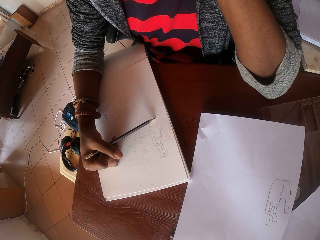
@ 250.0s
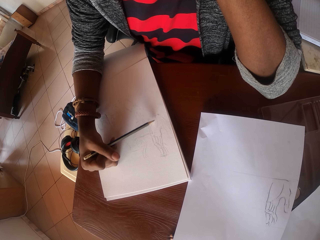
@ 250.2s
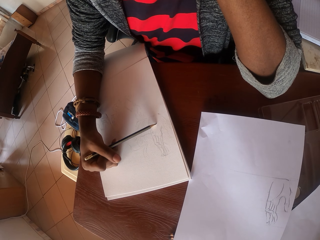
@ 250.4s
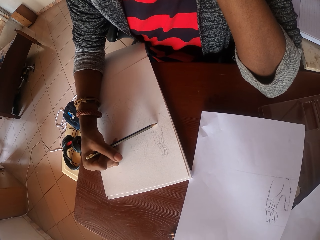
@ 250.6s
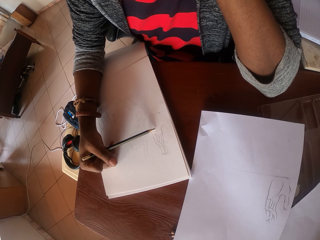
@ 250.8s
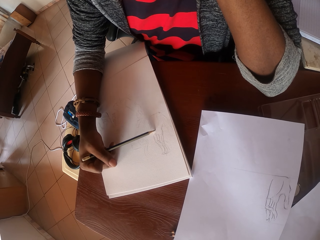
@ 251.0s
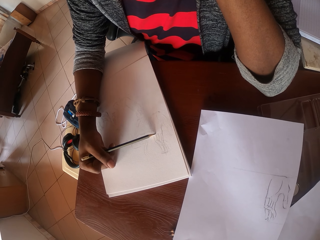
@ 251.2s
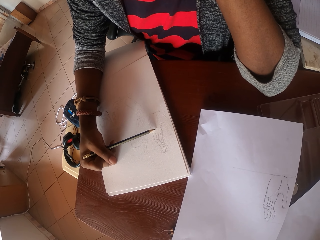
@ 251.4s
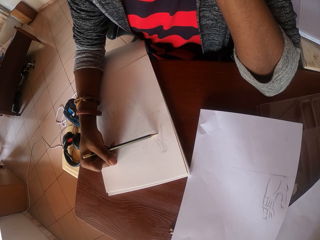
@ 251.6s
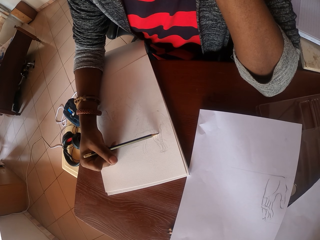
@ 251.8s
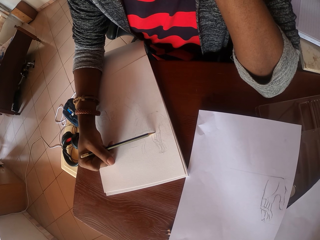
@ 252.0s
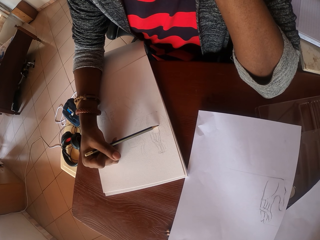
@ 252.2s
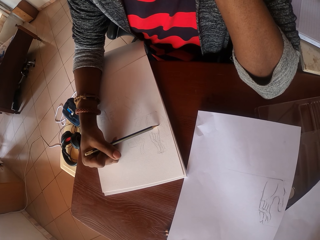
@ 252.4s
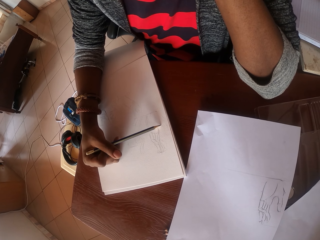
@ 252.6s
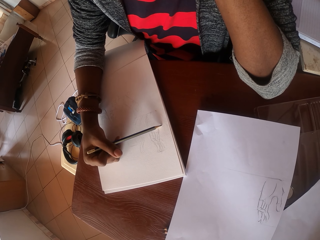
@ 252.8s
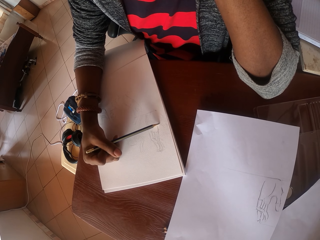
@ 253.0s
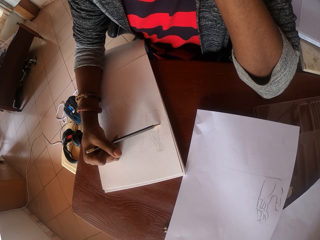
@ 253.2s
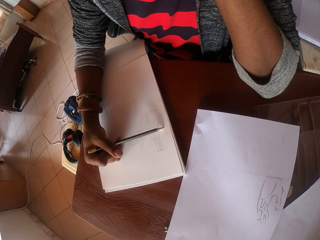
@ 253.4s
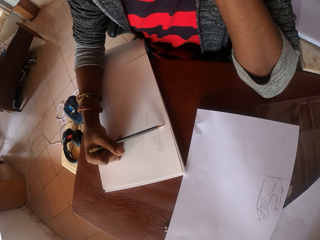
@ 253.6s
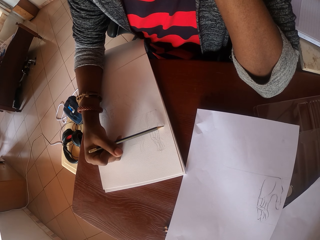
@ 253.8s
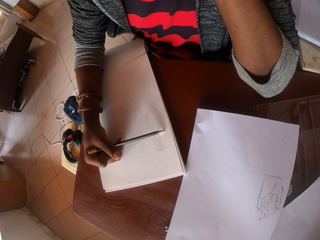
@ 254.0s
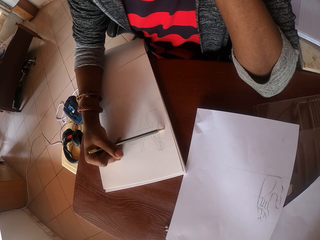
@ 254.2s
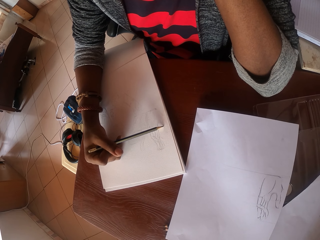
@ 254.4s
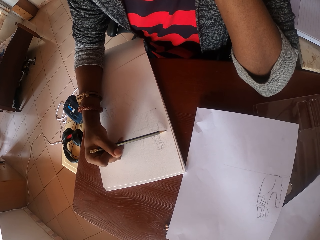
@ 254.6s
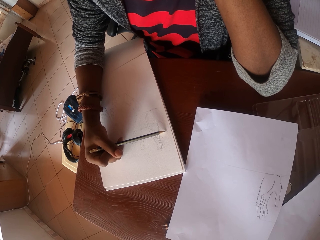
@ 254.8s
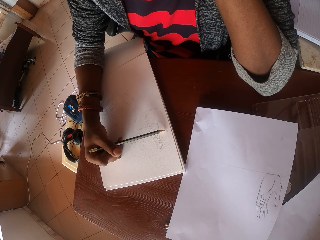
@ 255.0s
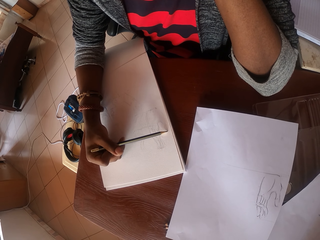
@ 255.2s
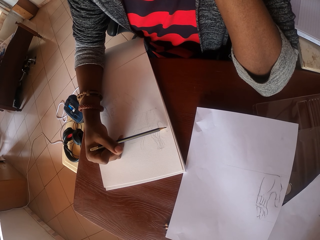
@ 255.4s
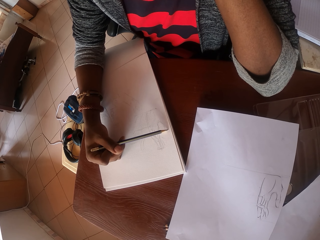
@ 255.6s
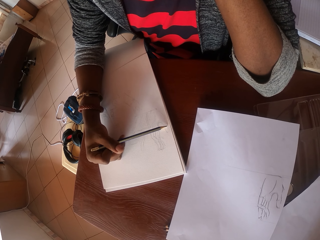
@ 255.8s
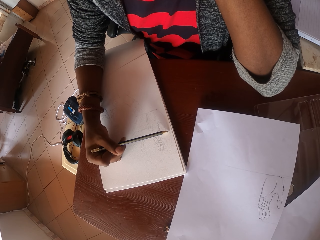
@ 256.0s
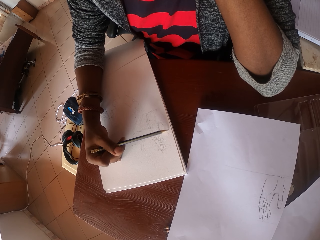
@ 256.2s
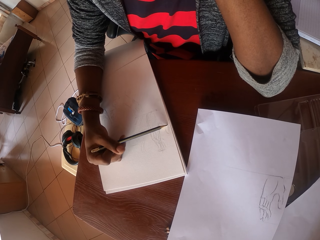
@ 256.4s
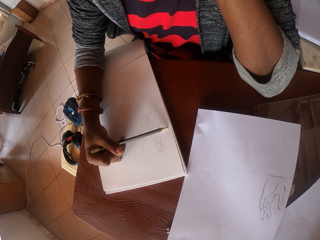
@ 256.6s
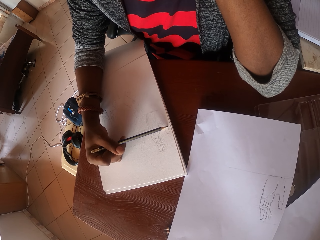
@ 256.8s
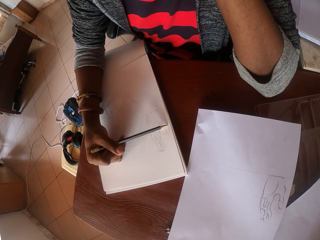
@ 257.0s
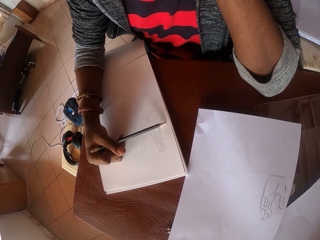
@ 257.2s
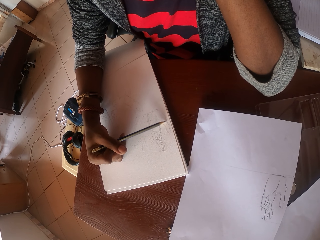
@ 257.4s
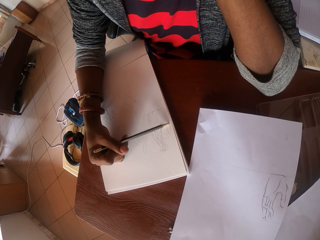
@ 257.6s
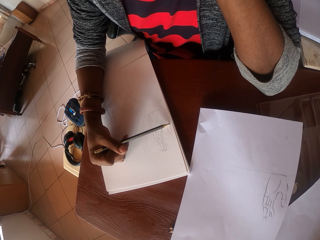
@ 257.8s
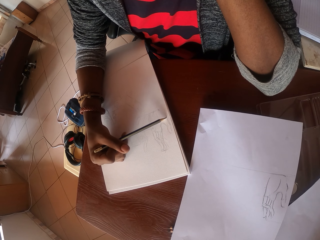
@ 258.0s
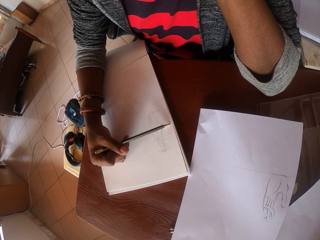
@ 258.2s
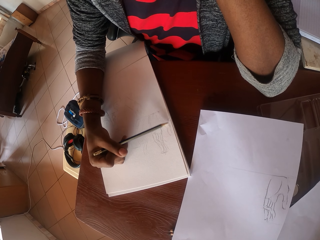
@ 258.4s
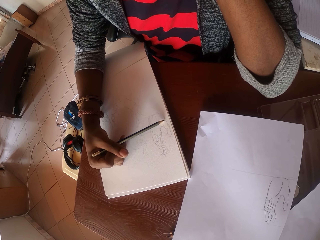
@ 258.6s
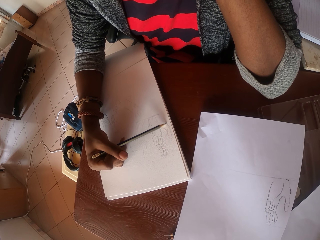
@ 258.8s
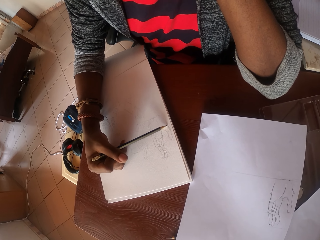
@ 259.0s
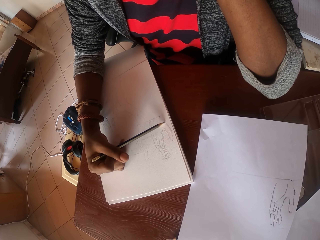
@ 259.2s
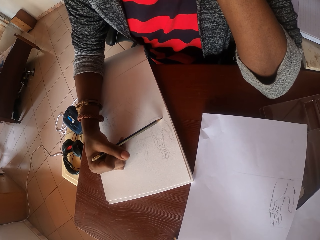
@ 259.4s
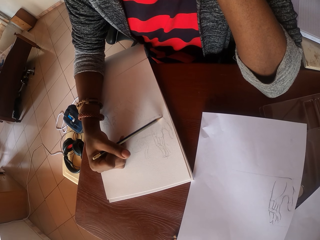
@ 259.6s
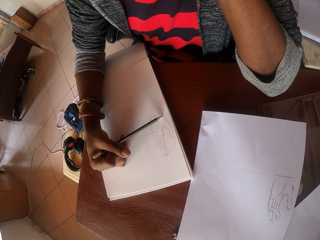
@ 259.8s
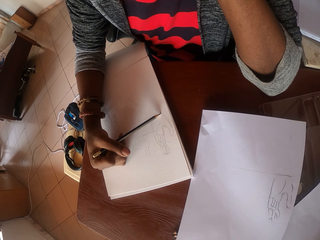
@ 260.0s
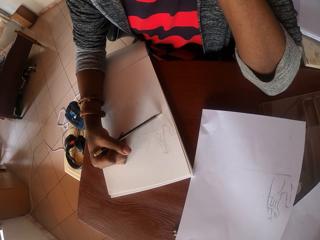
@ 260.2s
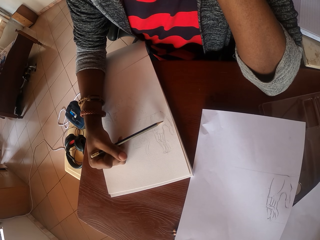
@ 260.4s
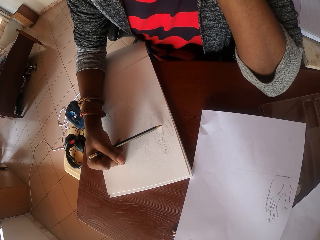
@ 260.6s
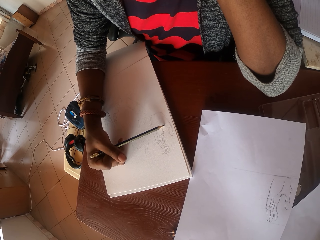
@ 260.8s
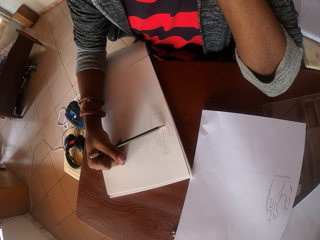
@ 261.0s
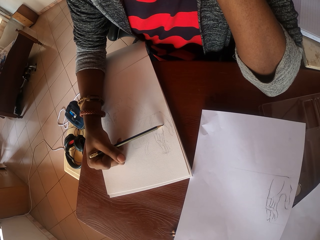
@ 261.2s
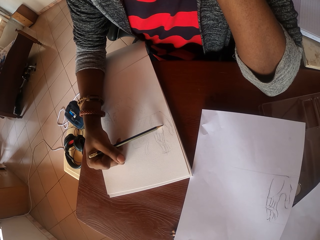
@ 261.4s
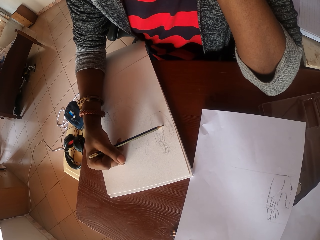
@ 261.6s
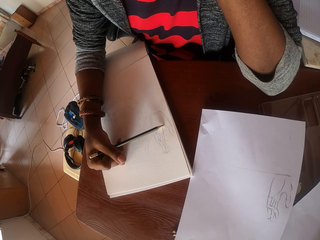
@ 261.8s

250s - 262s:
The camera wearer draws on the book.

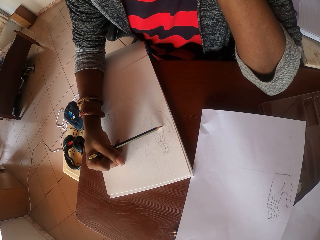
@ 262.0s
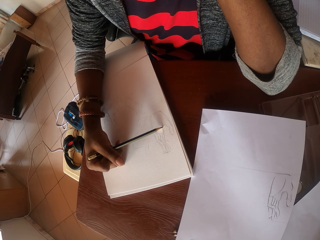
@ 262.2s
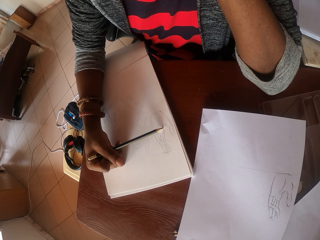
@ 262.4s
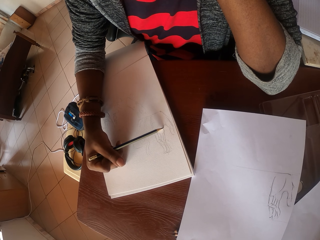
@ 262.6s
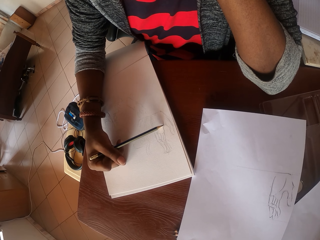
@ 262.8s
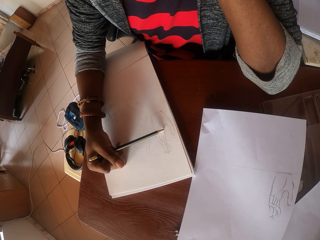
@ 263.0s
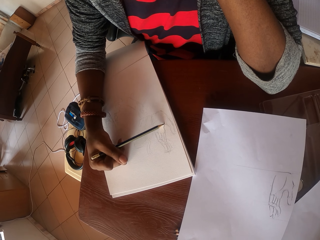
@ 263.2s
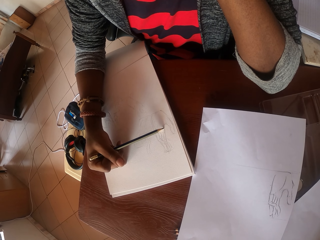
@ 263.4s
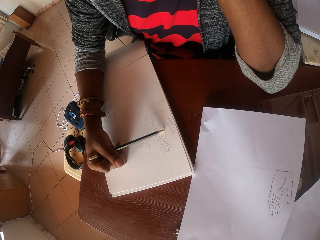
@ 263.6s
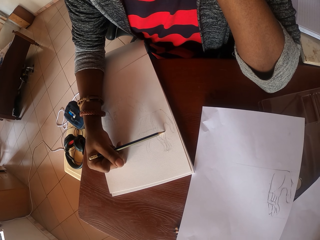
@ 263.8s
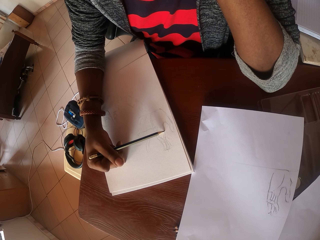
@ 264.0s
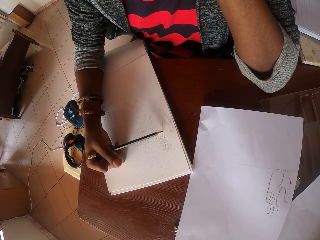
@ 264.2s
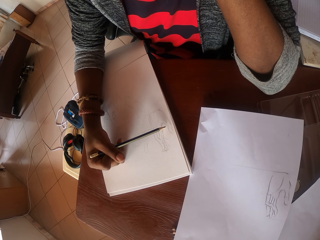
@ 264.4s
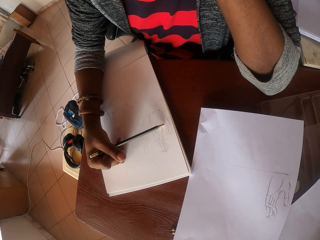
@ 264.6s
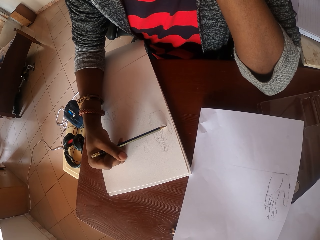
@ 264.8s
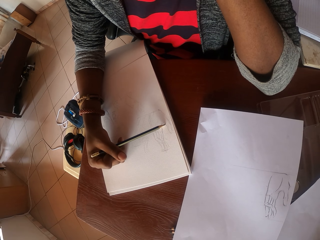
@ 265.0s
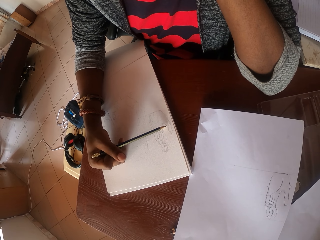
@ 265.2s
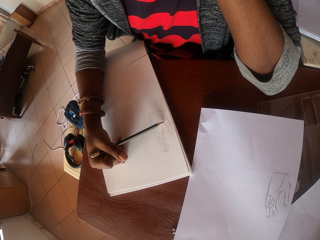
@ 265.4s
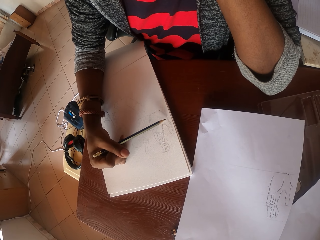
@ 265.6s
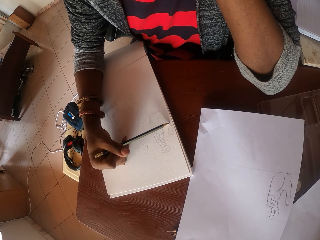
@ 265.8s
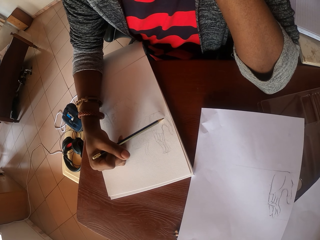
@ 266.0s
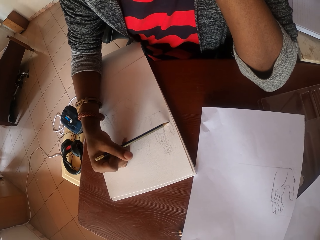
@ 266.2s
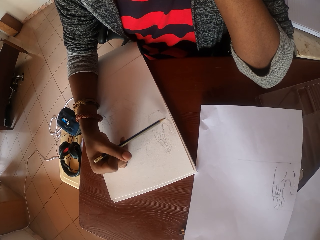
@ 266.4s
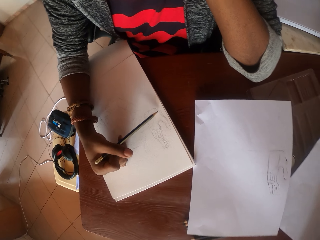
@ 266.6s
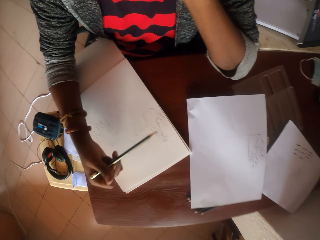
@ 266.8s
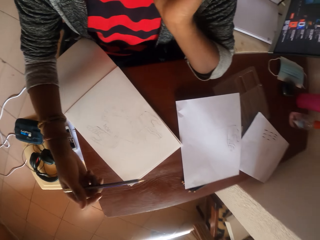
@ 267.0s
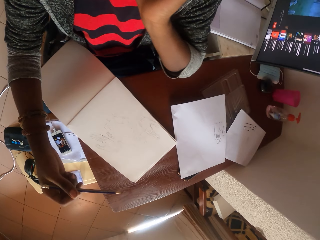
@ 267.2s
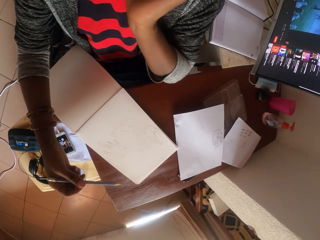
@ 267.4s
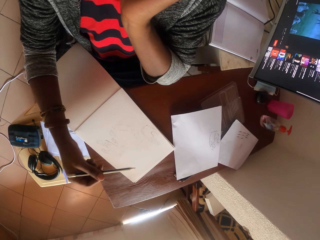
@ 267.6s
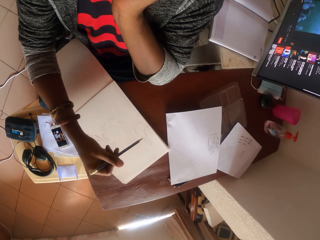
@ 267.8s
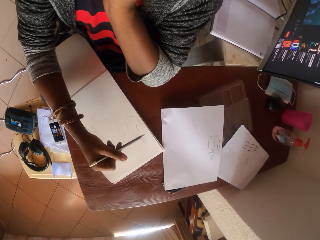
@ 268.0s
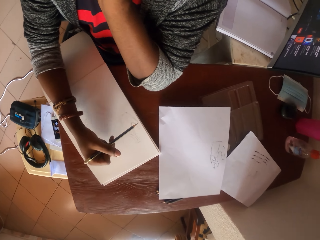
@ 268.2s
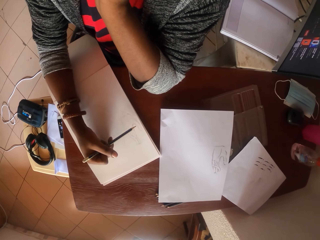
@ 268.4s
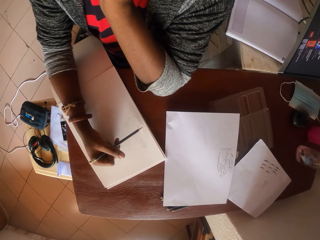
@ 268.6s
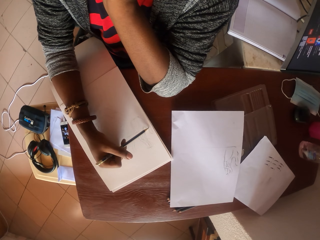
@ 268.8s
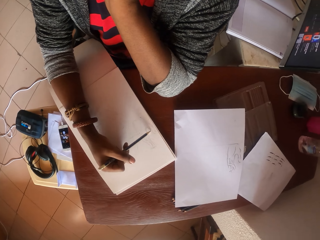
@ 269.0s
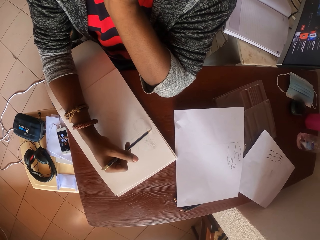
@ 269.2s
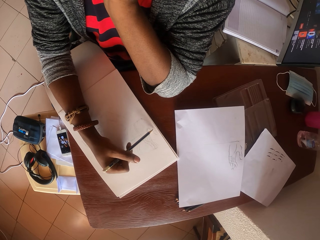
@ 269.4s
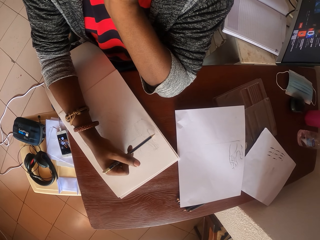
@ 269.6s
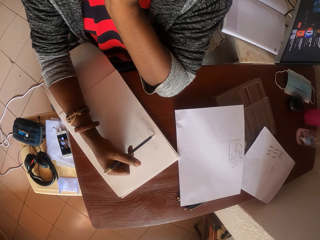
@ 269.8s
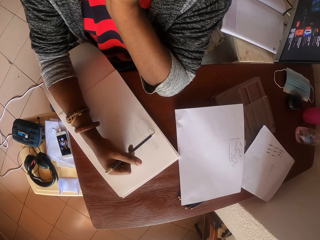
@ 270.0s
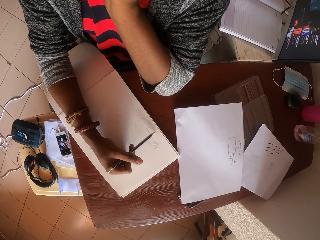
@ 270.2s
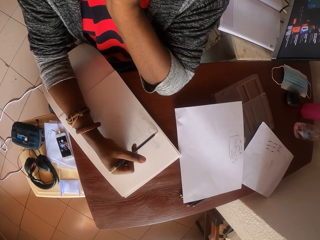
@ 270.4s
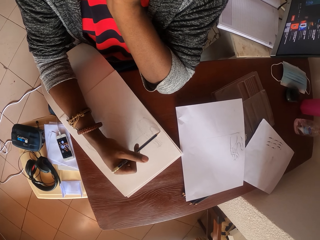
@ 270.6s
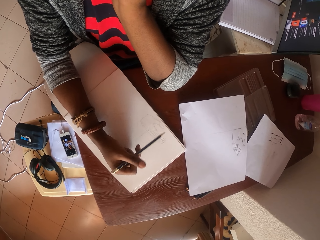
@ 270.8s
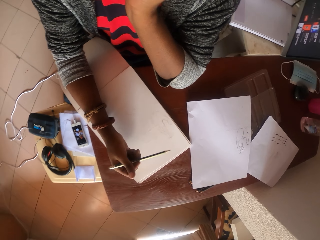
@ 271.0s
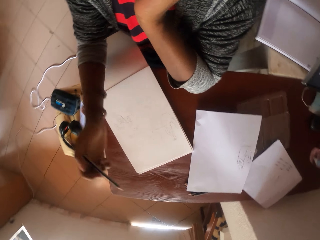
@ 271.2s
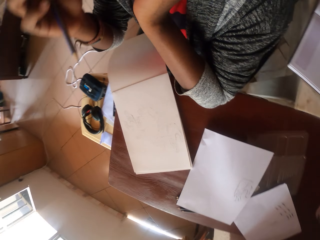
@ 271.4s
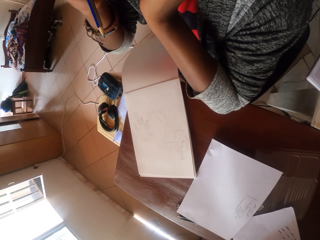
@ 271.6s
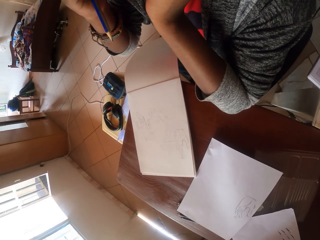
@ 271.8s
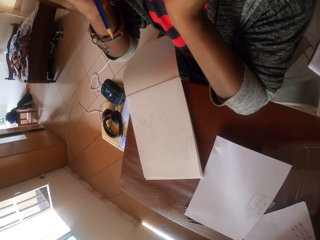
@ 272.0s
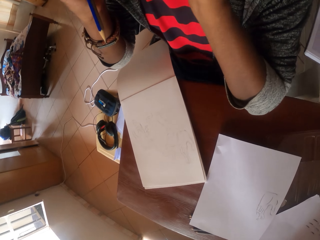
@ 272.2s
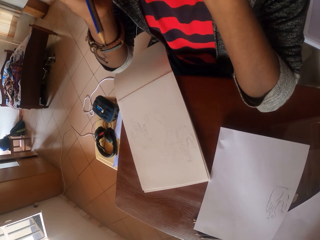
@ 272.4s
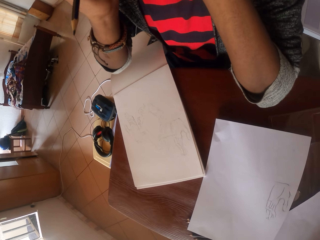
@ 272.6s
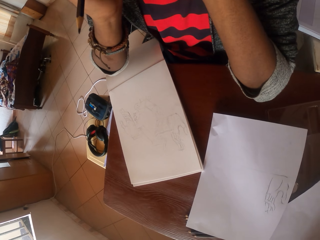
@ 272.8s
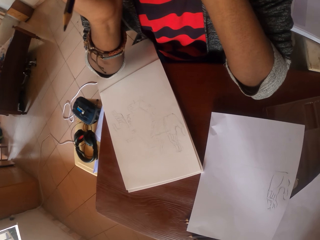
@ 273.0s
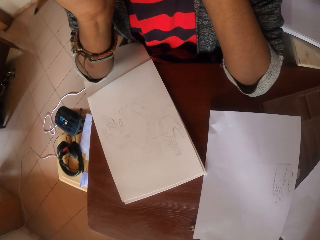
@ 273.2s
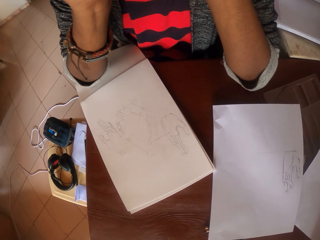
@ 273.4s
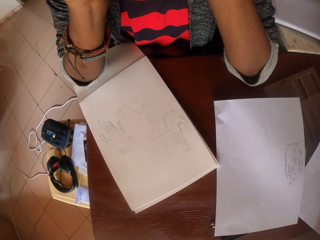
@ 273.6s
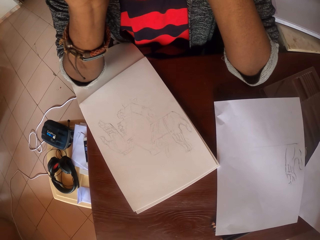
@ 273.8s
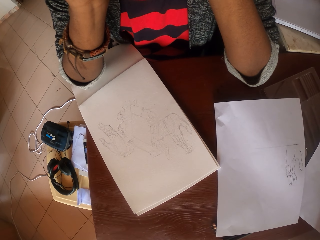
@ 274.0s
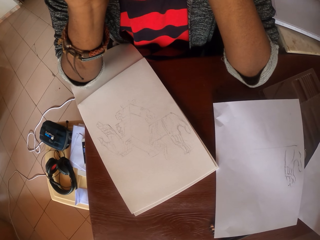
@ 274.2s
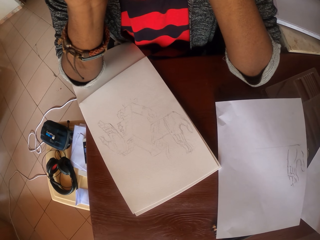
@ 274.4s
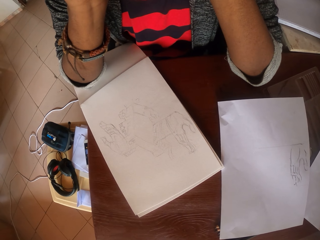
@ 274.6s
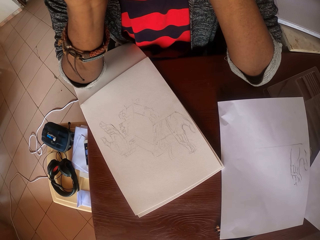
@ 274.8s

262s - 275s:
The camera wearer looks at the picture. They draw the picture with a pencil. They raise the right hand towards something. They look at the picture.
